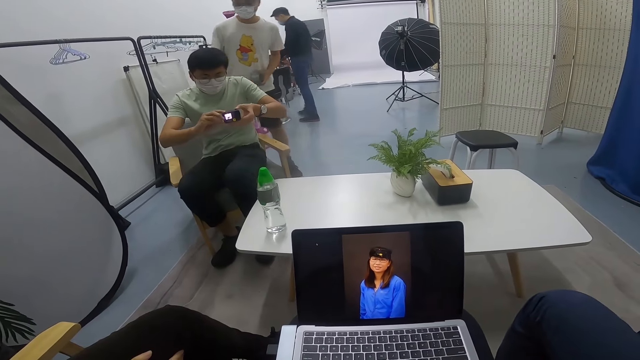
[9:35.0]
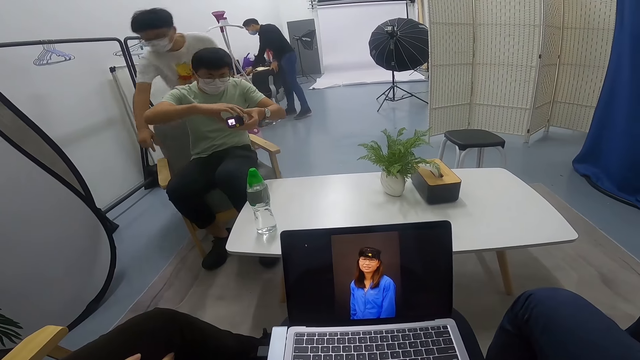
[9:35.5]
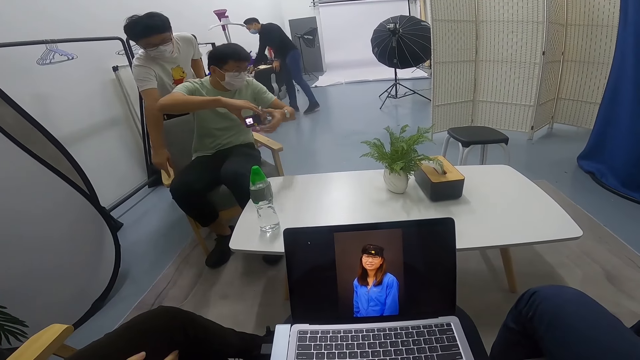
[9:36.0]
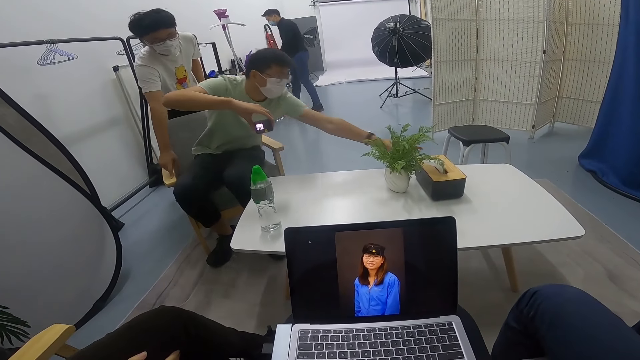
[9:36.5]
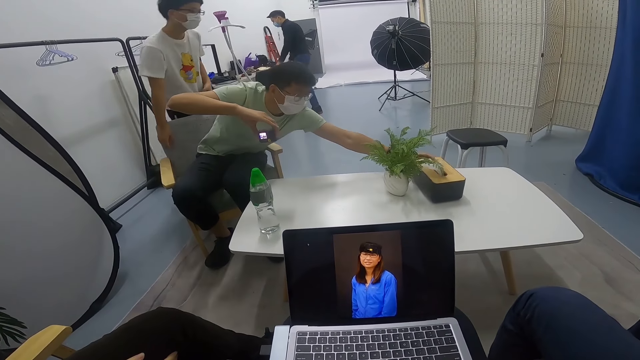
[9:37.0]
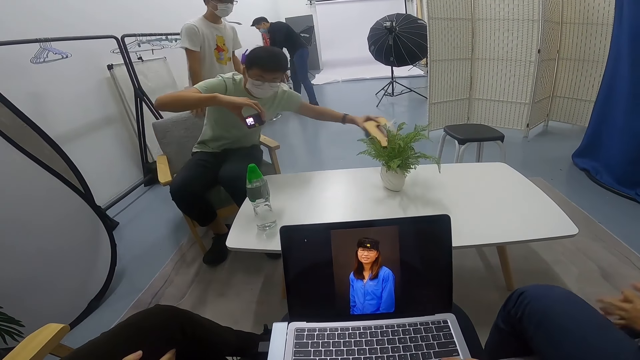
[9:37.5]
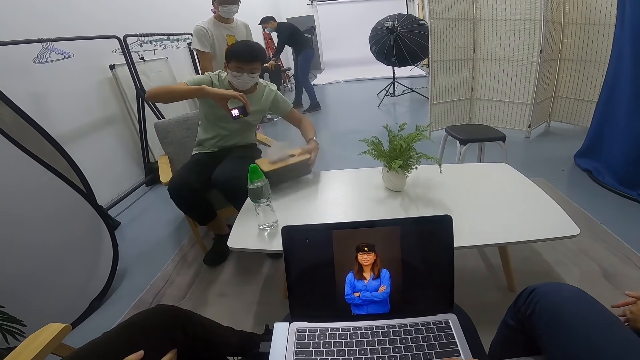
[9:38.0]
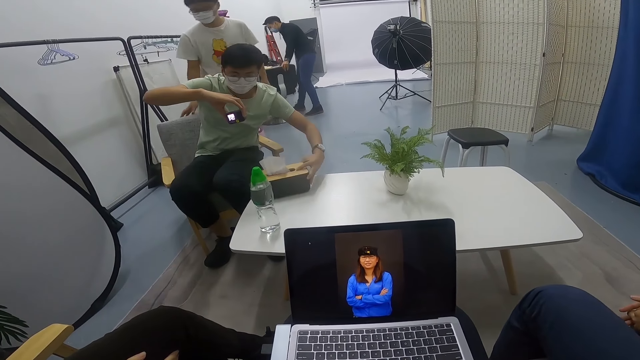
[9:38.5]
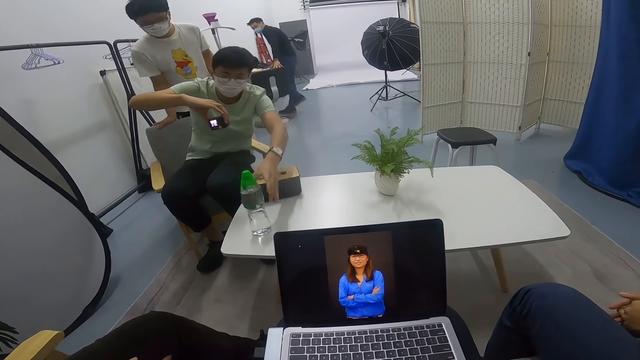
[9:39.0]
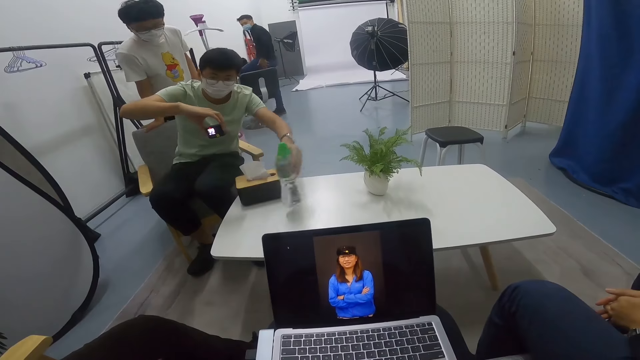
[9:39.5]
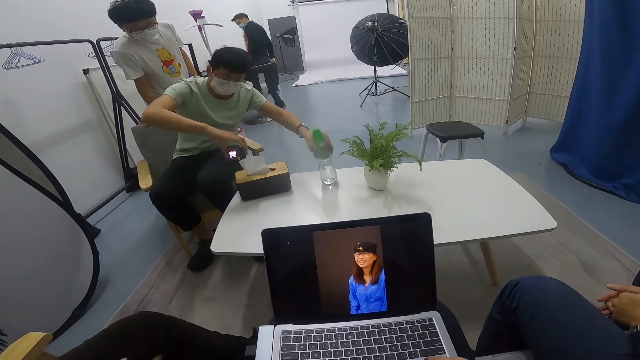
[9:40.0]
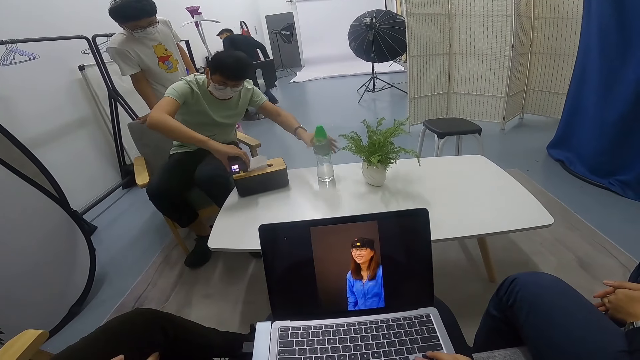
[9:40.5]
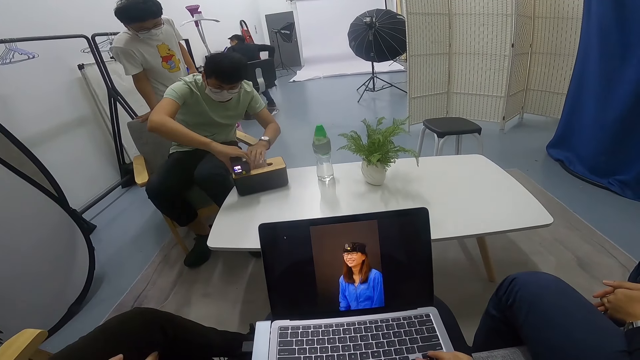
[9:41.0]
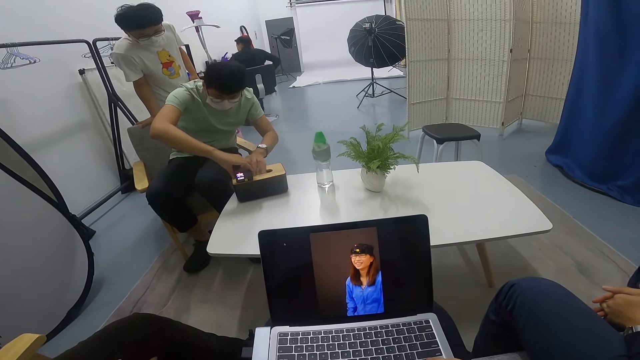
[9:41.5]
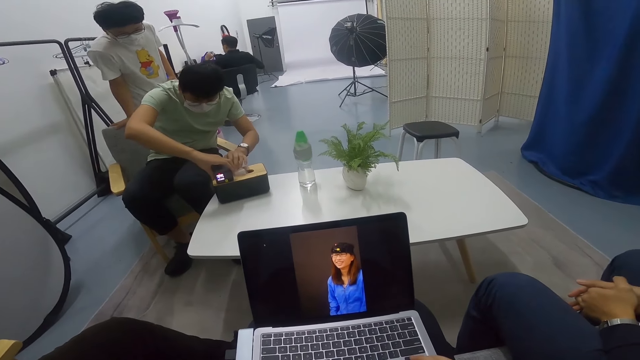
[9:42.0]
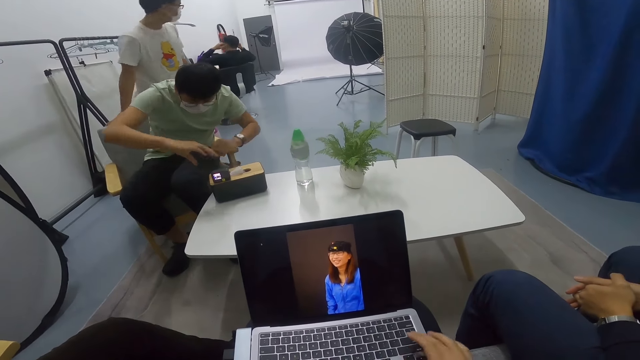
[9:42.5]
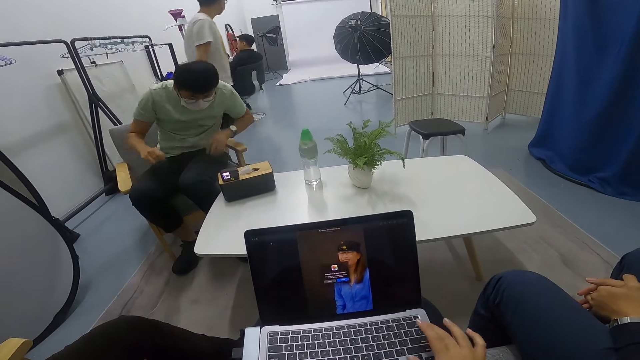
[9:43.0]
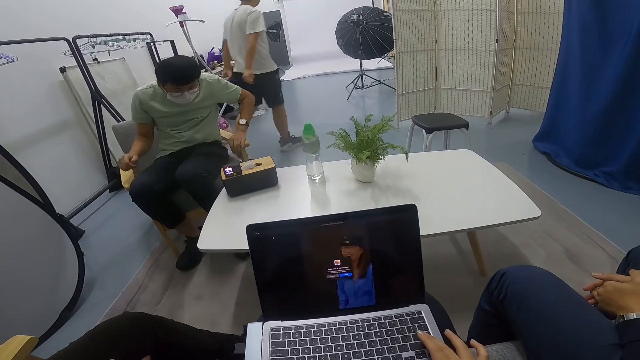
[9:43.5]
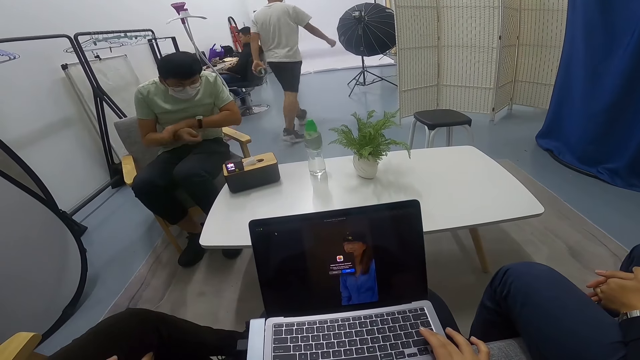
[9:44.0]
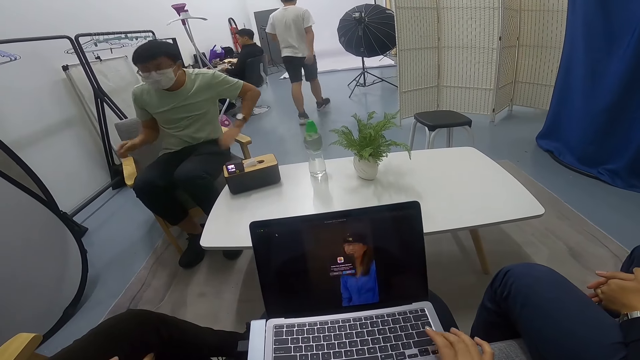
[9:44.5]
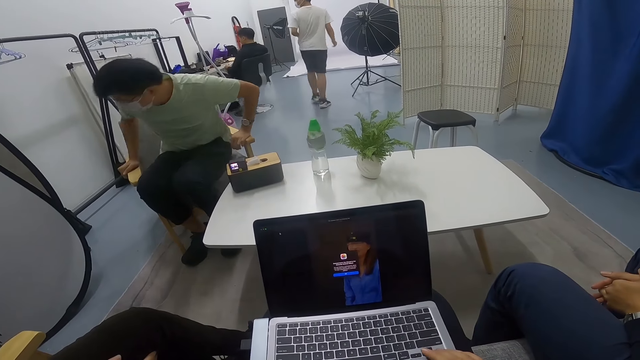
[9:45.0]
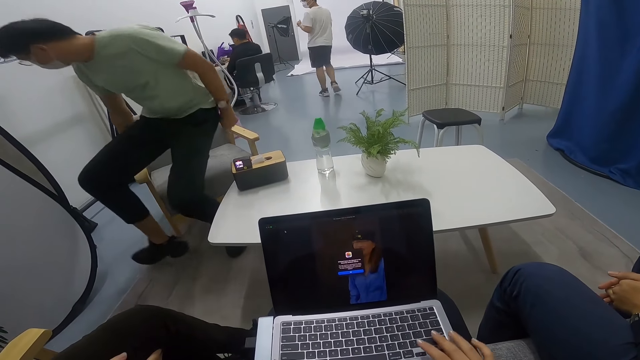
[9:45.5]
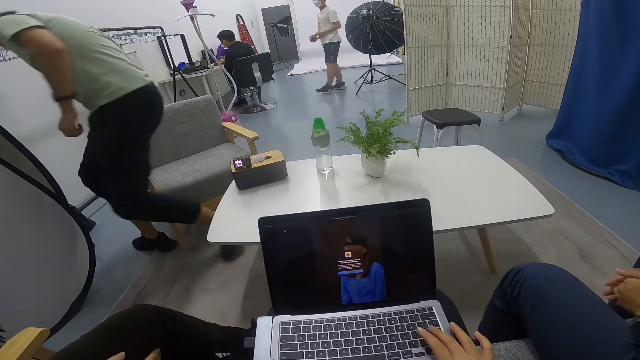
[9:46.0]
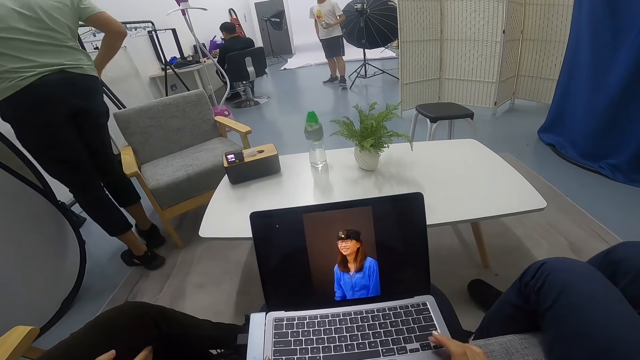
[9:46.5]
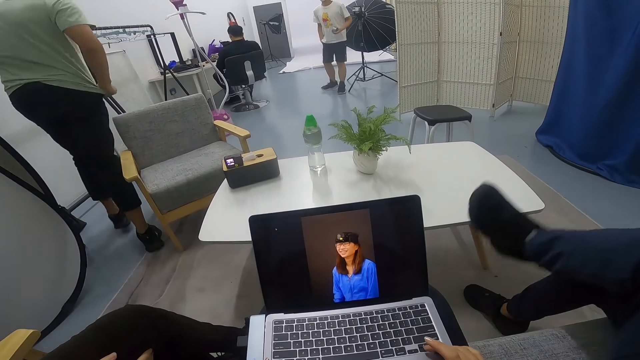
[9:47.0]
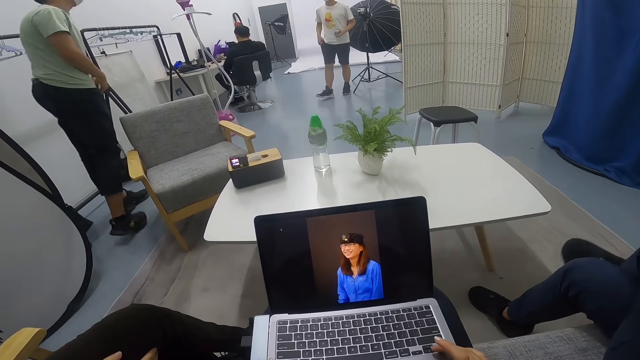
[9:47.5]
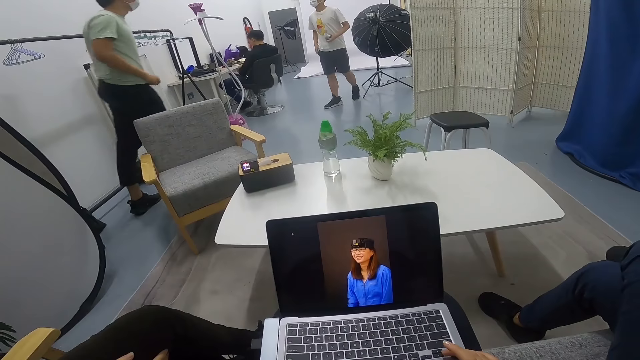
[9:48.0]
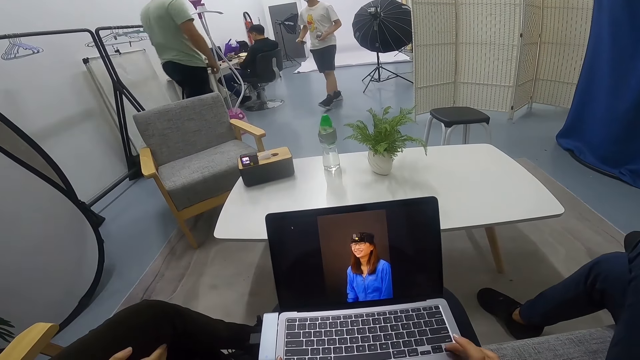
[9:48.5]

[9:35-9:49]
A man moves his hand and stands behind another man. The other man operates something, moves his left hand and shifts a dish on the table. A third man sits on a desk seat at the far end in the room. The camera wearer uses her laptop. The second man picks up something. The first man holds the seat. The second man shifts a water bottle on the table, positions something on the dish and looks at something. The first man walks in the room. The second man walks after the first man in the room and stands up. The first man takes a phone out of his pocket on the way back towards the second man.

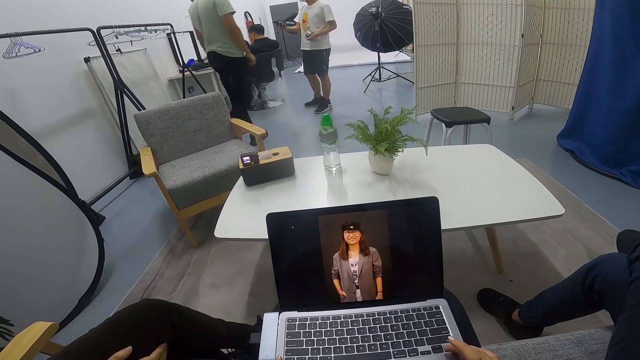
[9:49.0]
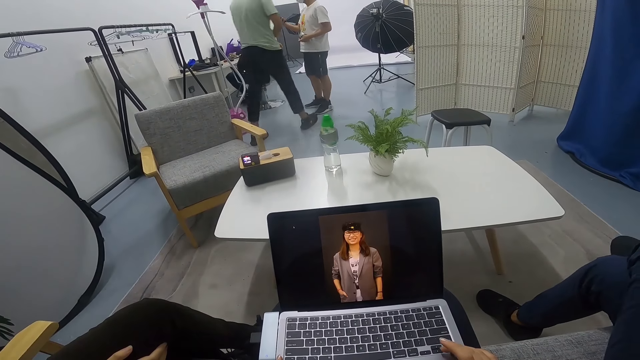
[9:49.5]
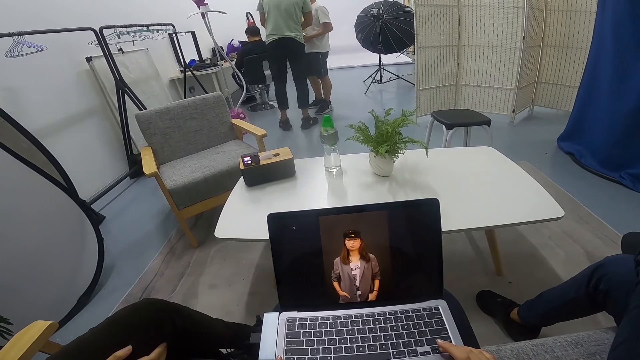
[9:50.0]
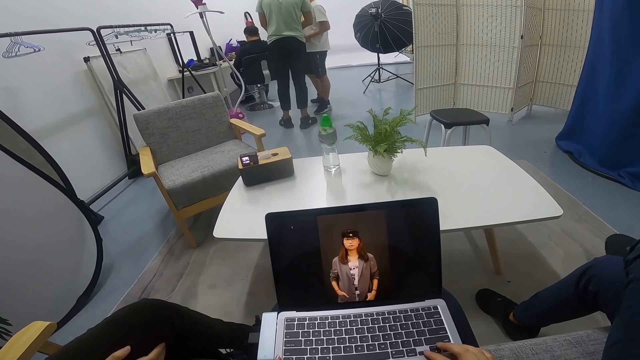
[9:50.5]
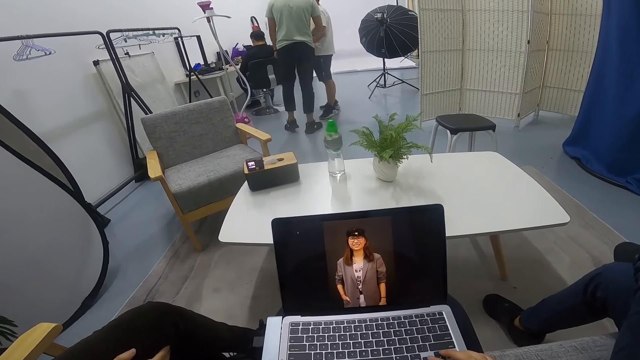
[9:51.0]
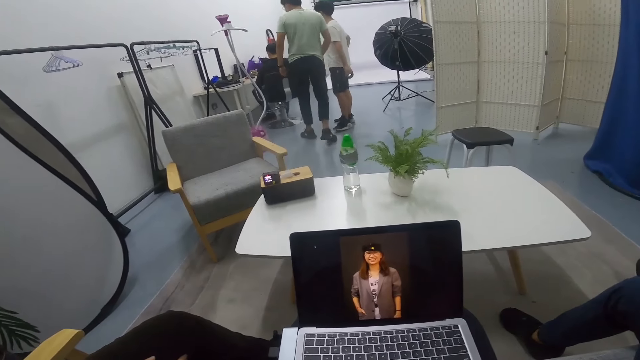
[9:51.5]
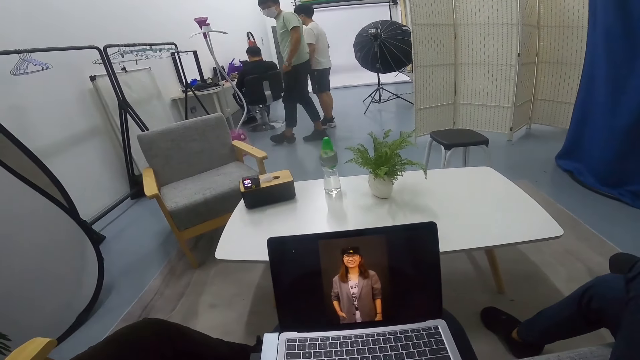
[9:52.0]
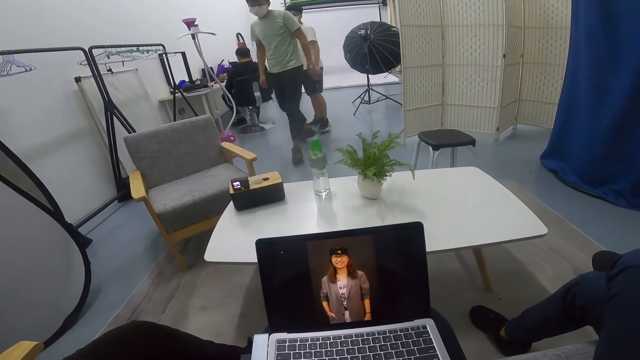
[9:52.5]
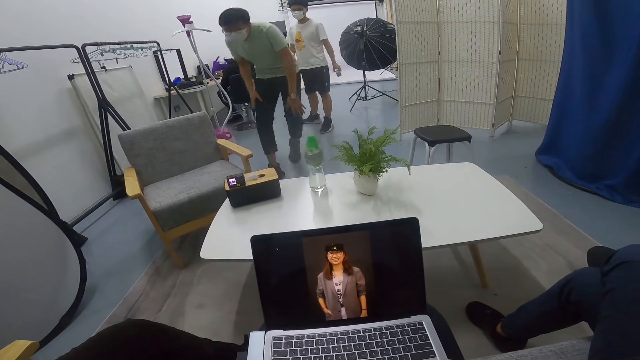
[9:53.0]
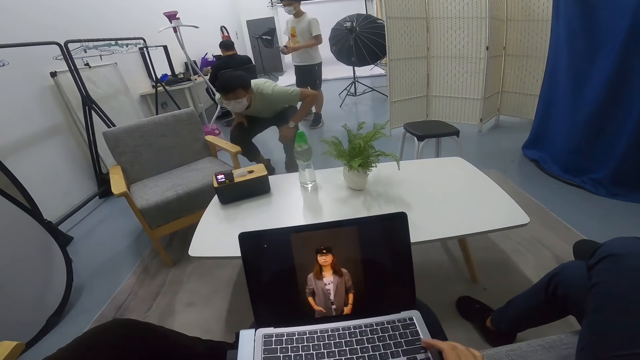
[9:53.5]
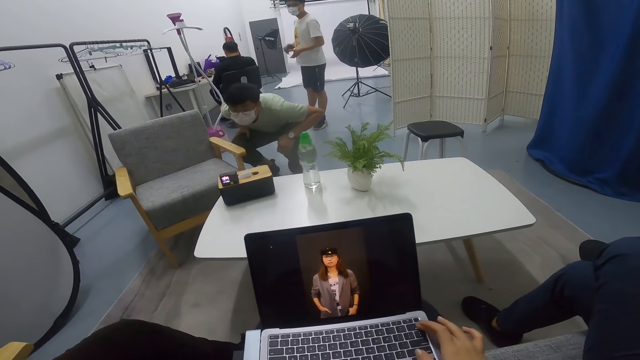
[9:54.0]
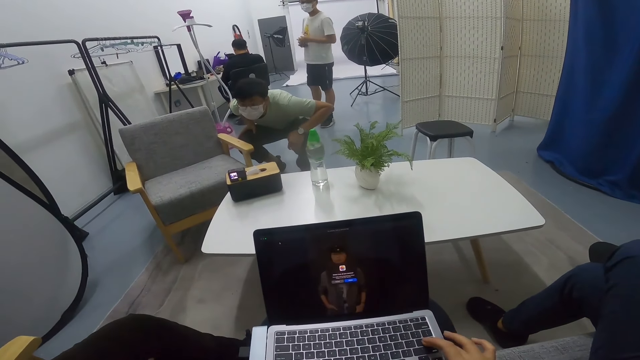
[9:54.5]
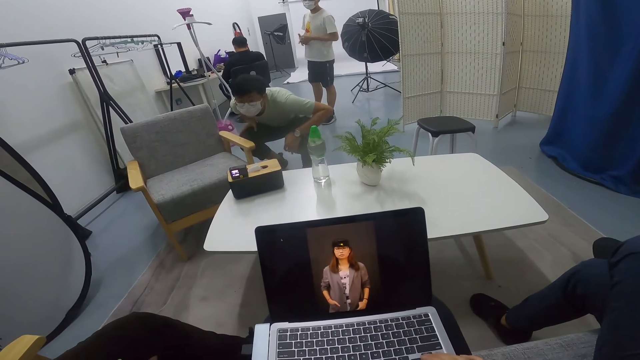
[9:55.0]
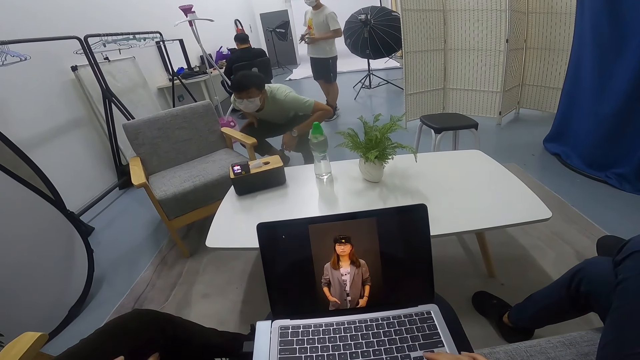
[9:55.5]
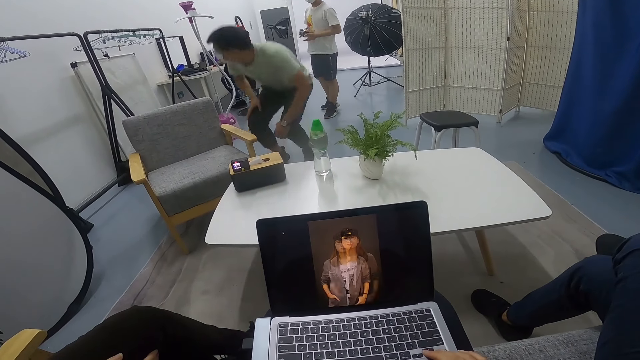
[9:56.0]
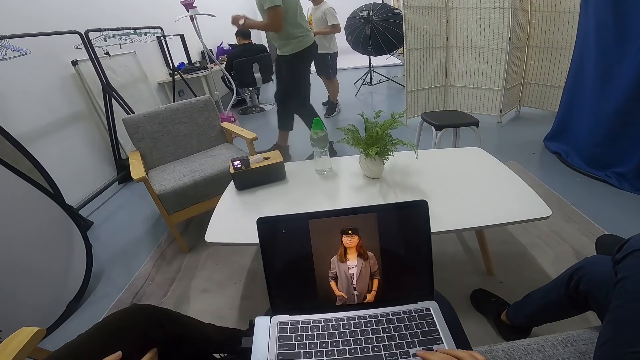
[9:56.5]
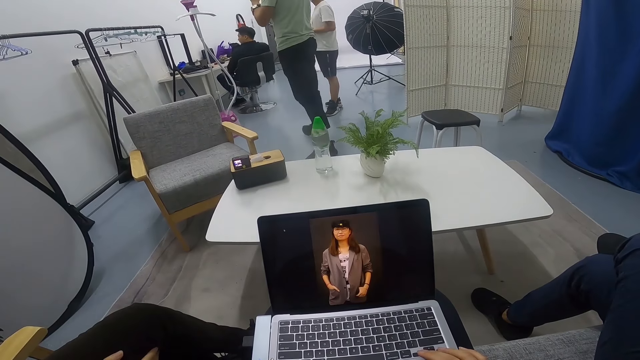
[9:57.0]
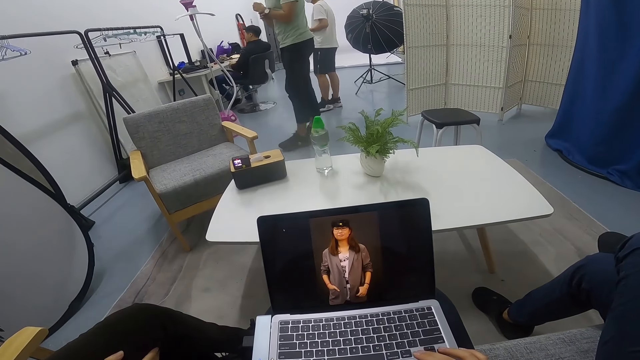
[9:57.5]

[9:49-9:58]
A man uses a phone near another man in the room. The other man converses with the first man. The camera wearer uses a laptop. The first man pockets his phone. The other man walks back to the table, bends down and stares at something on the table. The camera wearer uses the laptop again. The other man walks back to a third man and the first man.
